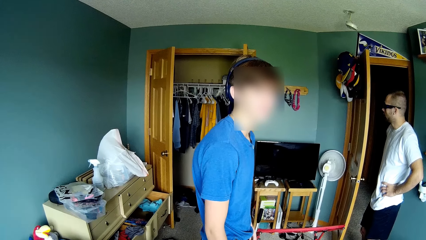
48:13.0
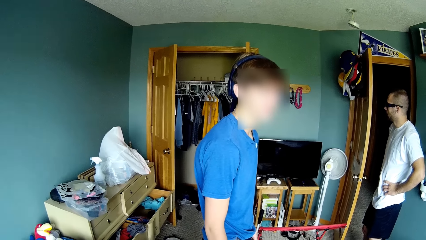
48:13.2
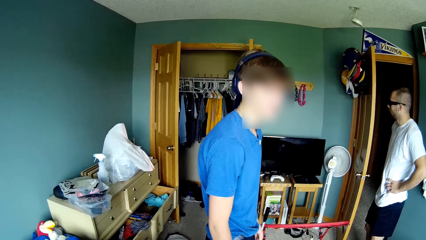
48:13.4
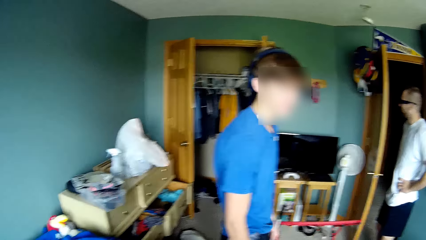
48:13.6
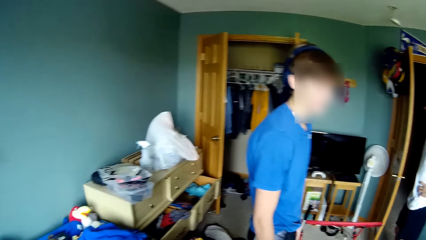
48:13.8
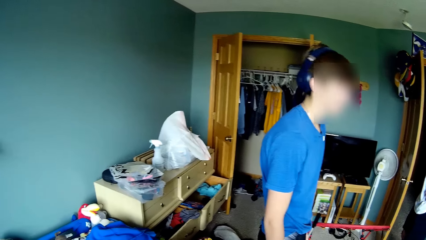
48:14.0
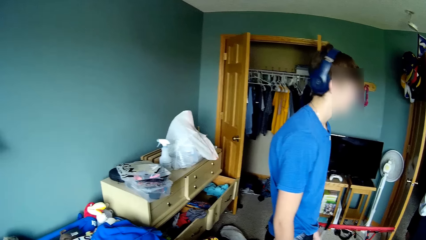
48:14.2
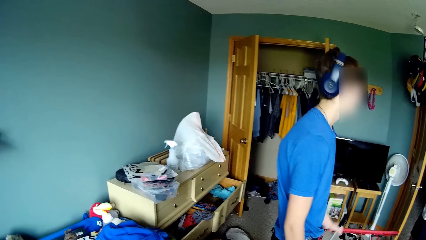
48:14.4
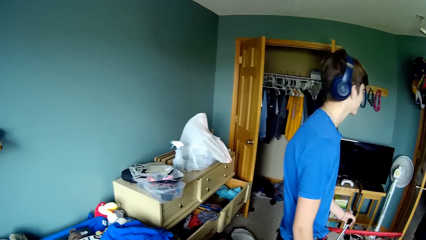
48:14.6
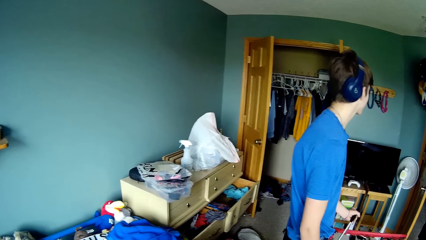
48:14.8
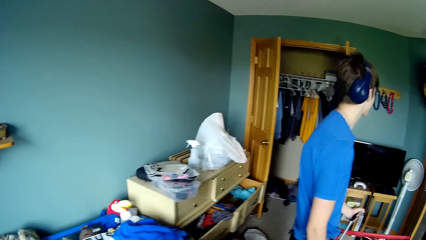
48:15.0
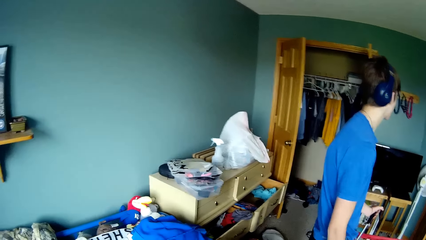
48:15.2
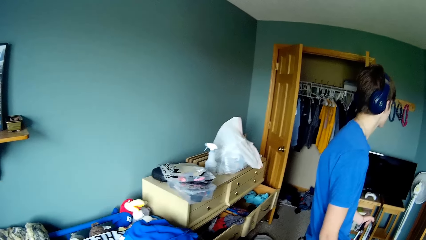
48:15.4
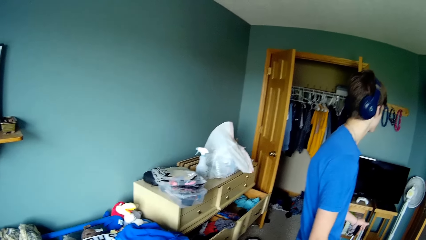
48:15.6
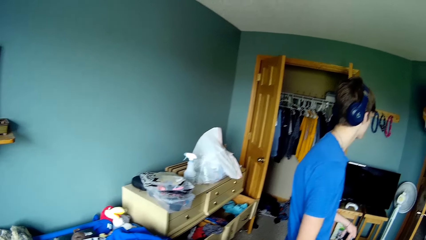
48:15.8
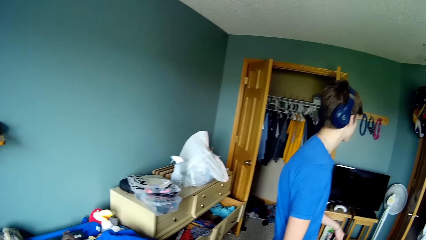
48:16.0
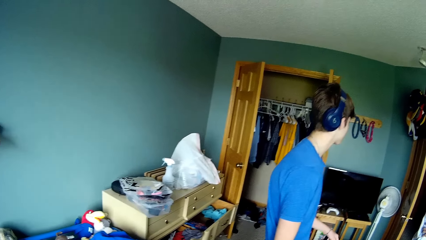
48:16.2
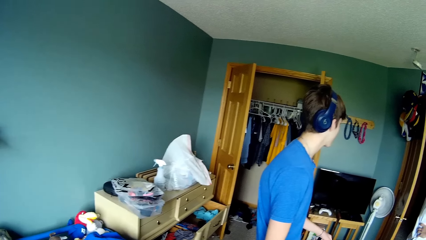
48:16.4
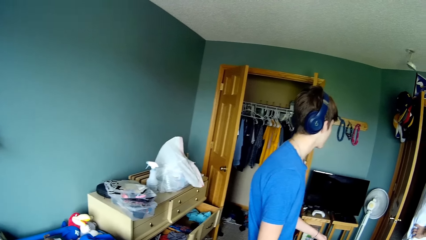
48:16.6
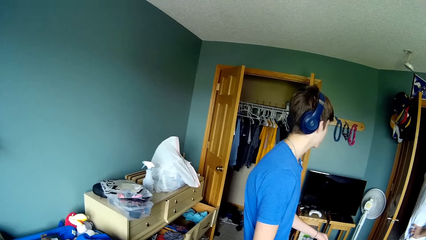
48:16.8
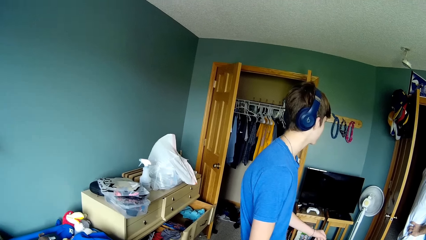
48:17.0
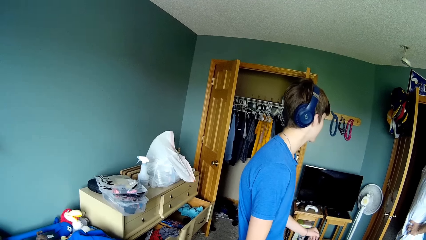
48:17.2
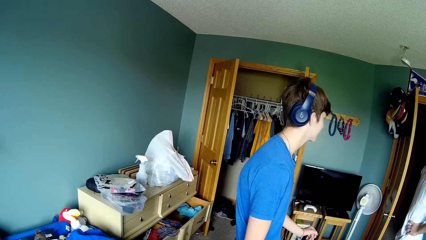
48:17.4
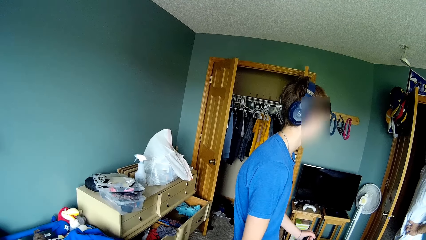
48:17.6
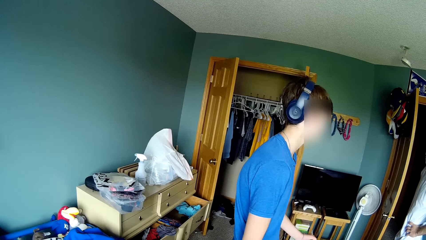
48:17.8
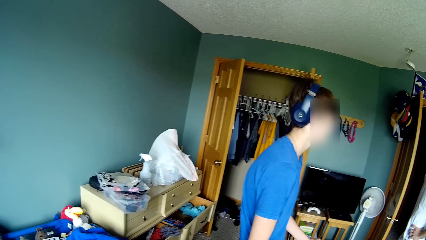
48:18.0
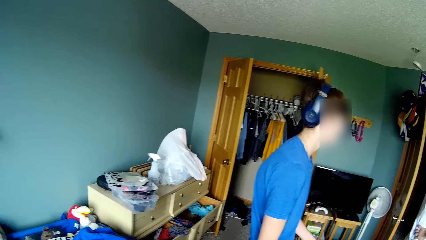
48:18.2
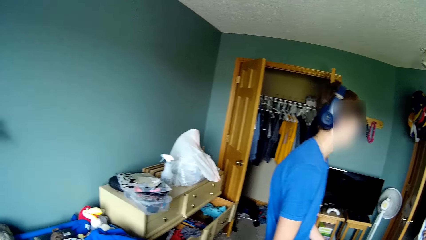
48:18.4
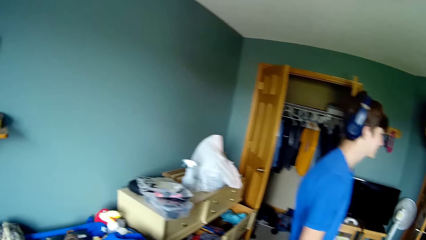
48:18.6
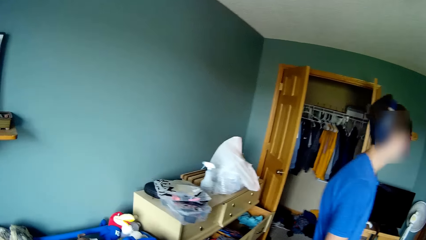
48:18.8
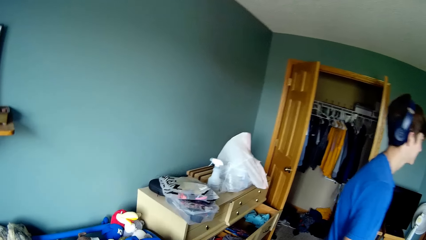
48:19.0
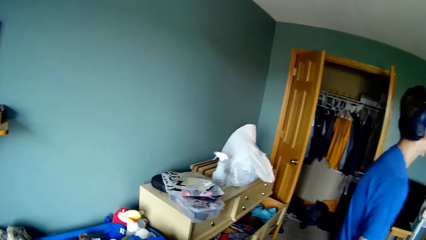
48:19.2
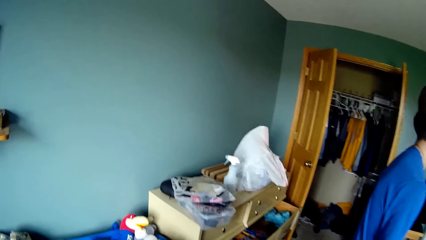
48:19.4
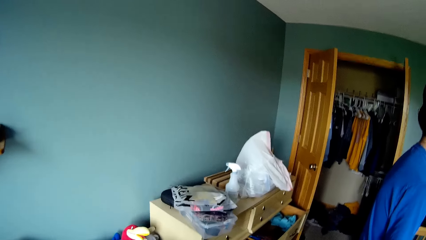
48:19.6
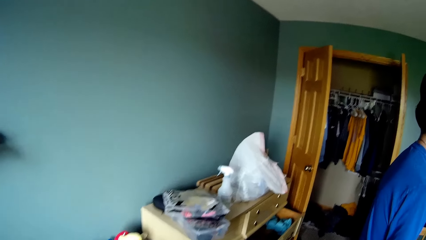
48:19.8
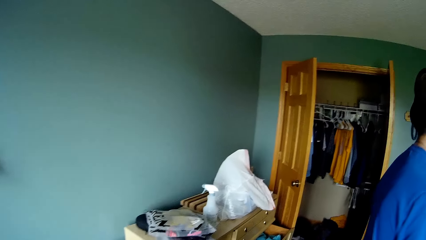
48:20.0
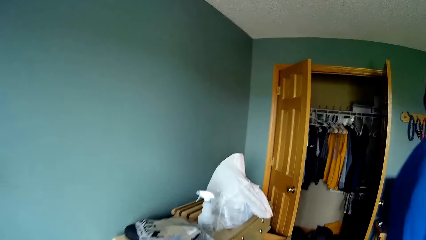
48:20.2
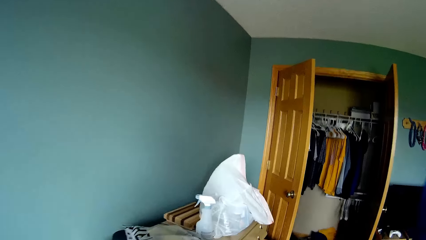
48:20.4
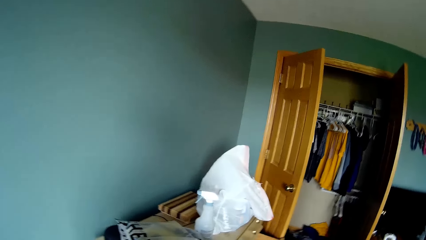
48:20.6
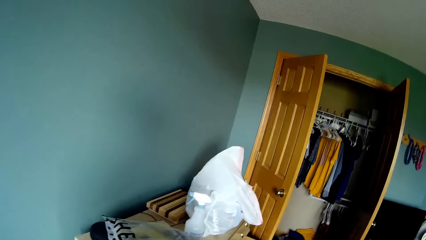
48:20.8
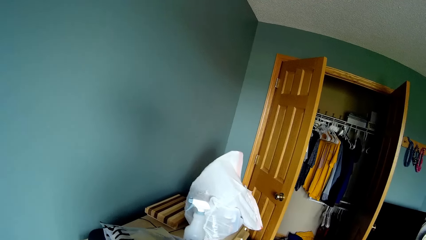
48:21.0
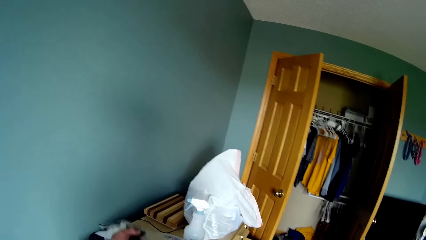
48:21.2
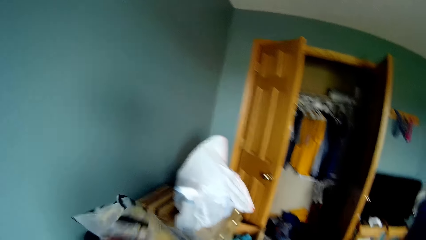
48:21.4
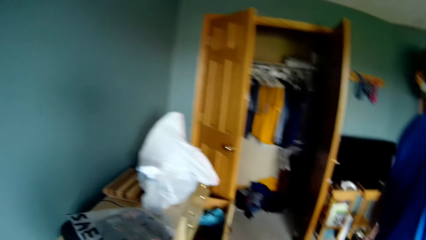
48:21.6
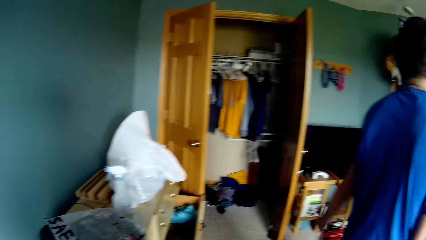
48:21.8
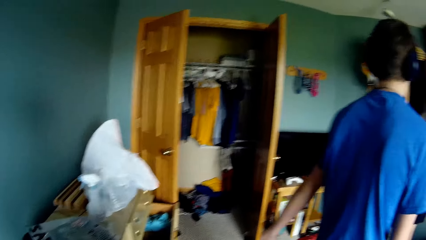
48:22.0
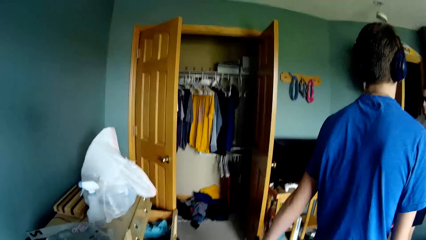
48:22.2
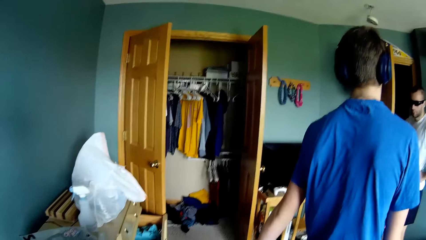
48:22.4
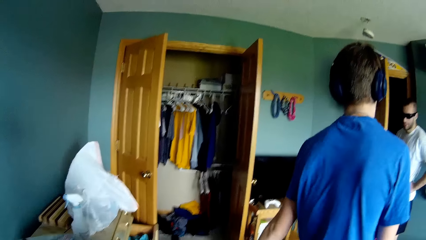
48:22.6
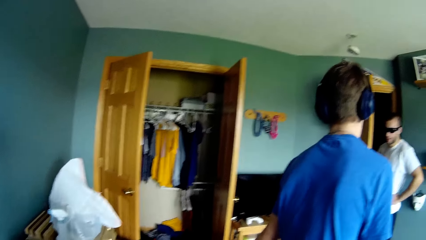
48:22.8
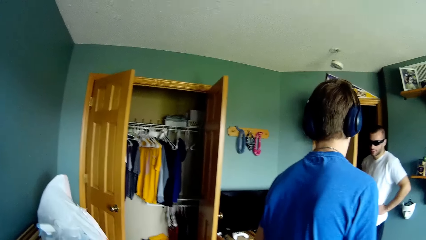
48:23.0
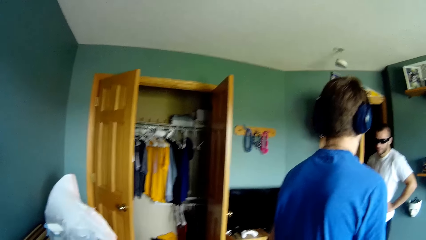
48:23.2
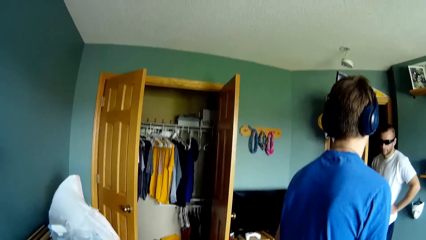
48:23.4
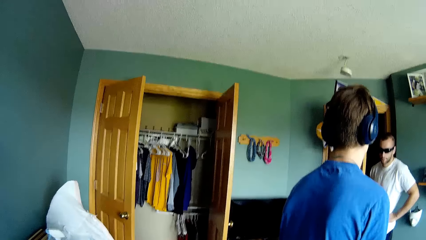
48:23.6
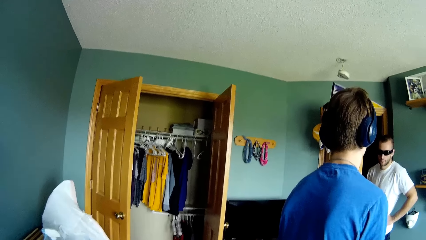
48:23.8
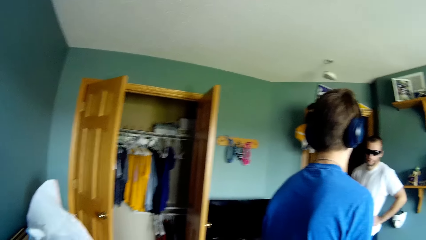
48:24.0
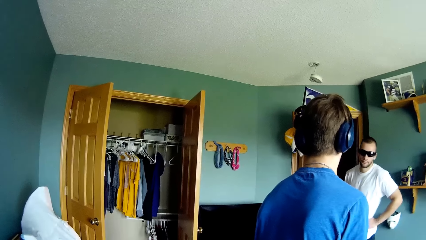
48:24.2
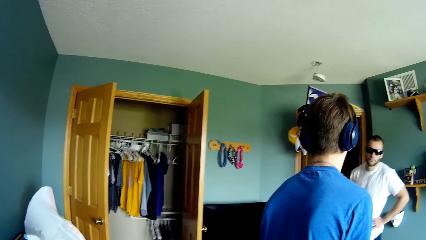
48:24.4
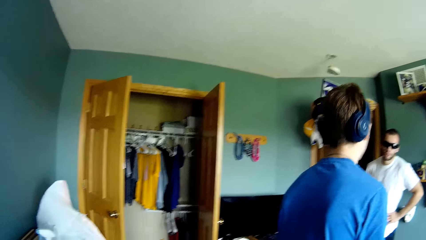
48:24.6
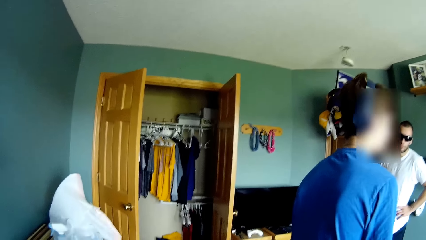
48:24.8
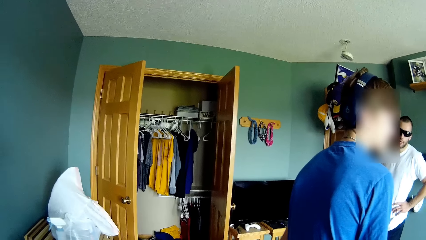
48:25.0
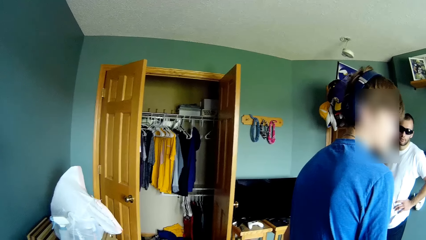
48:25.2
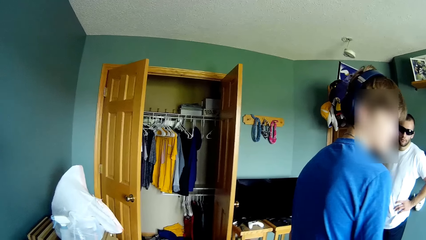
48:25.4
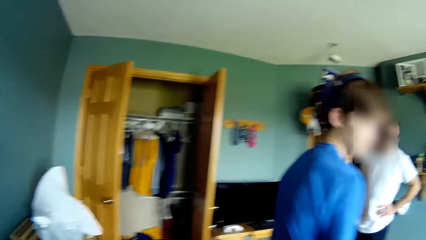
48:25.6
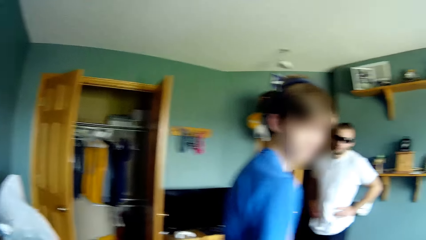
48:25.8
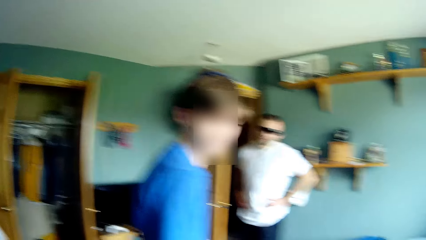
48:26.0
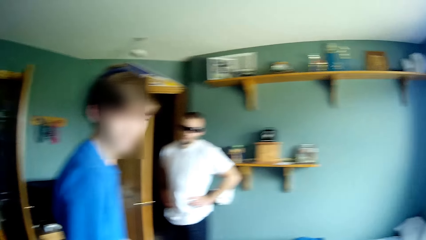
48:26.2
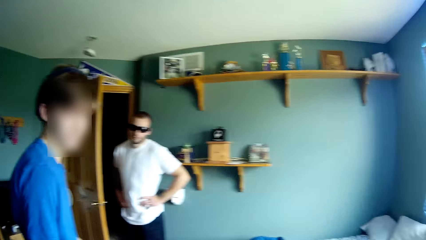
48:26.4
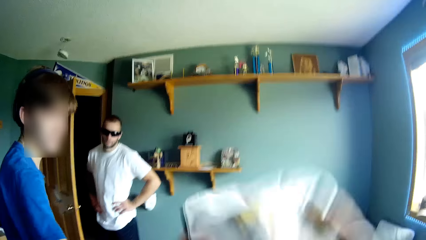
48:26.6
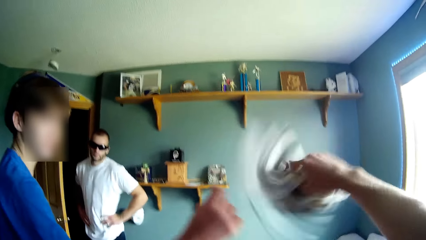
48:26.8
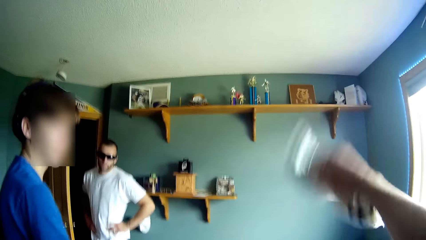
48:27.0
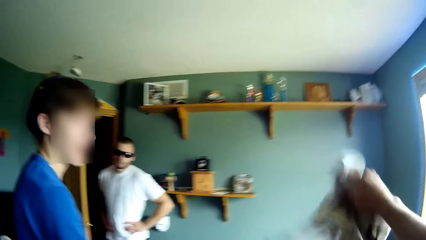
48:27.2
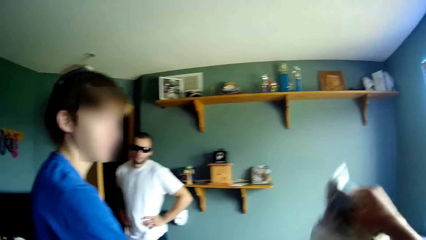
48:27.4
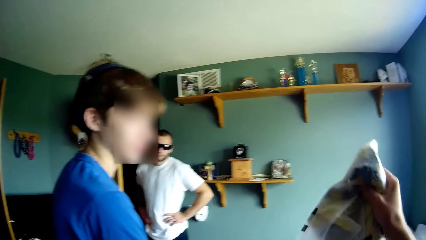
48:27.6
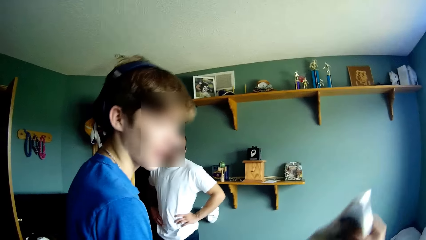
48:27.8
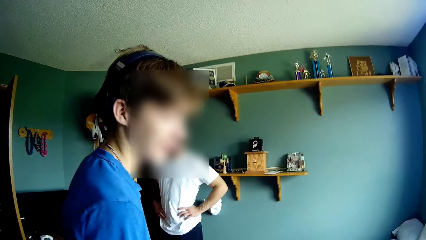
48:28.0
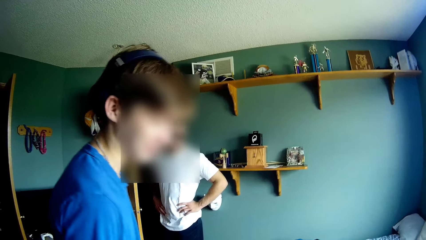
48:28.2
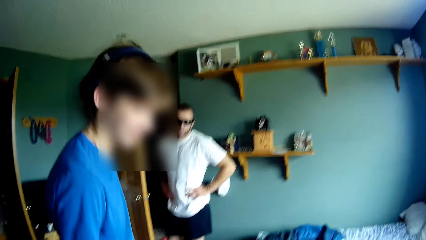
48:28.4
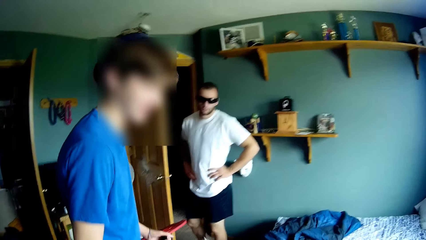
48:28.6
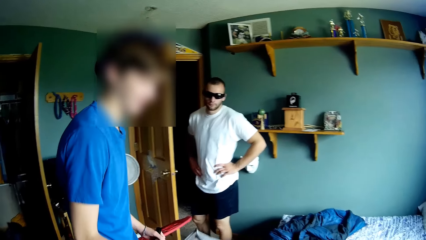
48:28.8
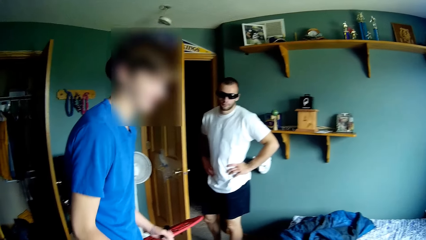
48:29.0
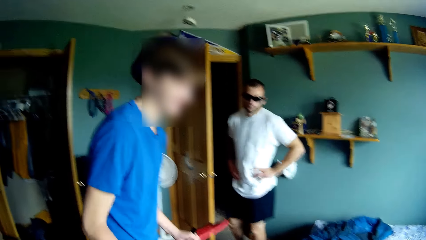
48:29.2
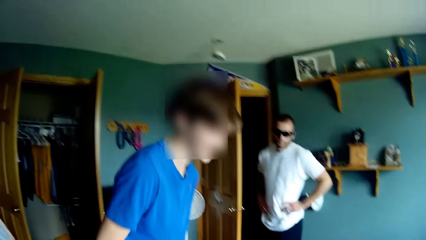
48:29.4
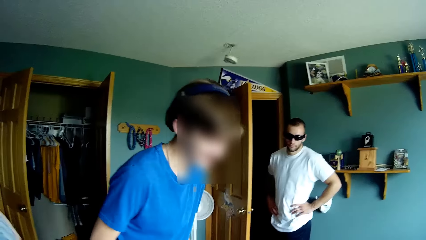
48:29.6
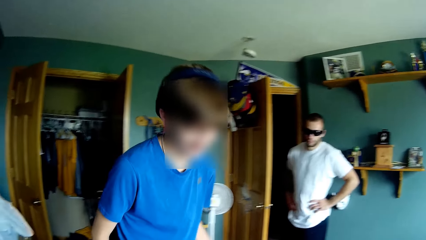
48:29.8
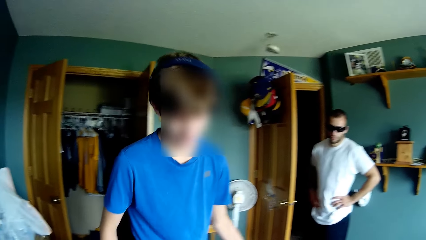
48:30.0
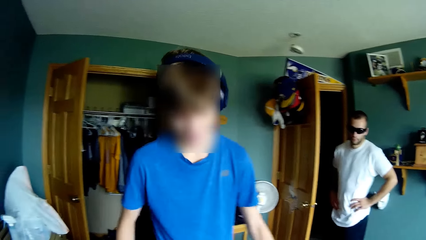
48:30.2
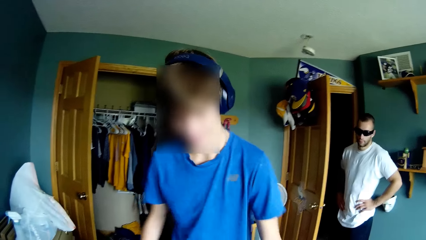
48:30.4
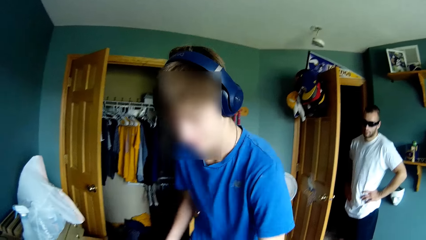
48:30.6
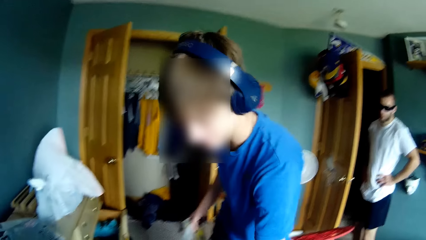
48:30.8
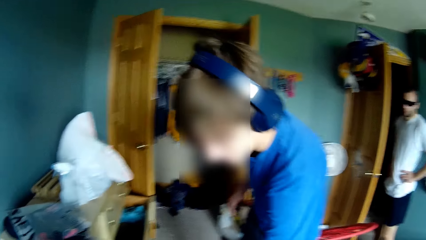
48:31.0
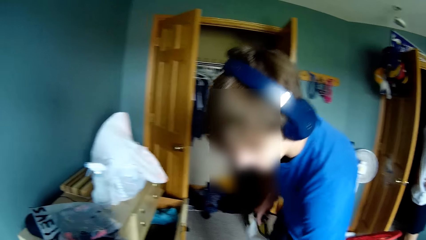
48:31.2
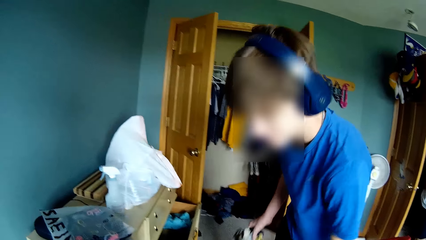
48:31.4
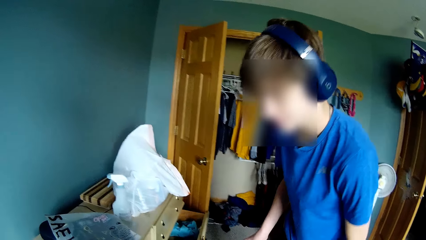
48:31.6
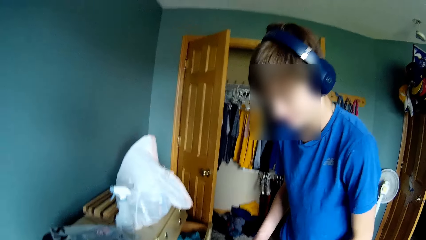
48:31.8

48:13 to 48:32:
The camera wearer speaks to a man. They look around, pick up a paper, and touch the paper on a table. They look around. Another man speaks to the first man. The camera wearer shakes the paper in hand. They speak to the first man. The first man interacts with the camera wearer. The first man takes the paper from the camera wearer.
